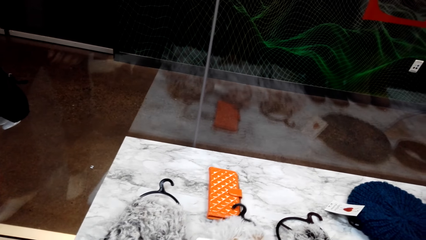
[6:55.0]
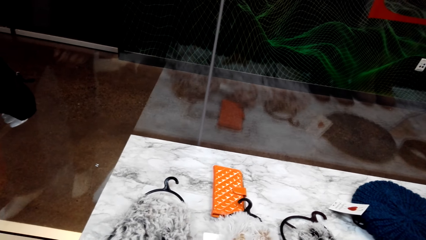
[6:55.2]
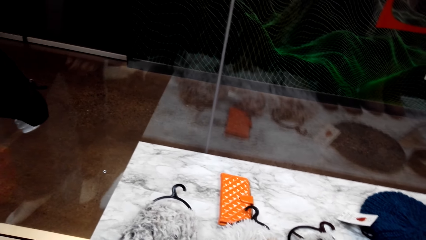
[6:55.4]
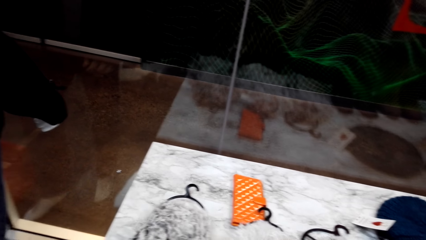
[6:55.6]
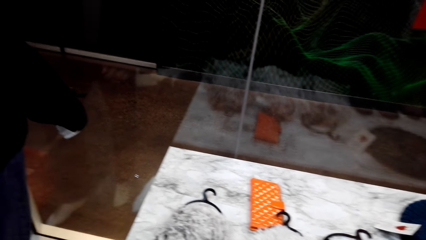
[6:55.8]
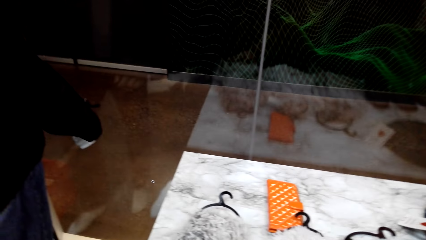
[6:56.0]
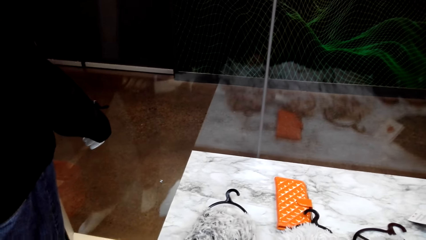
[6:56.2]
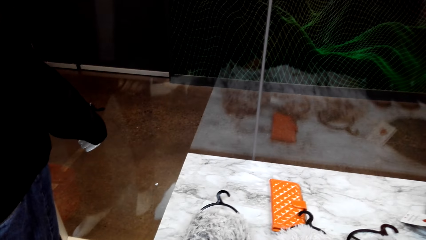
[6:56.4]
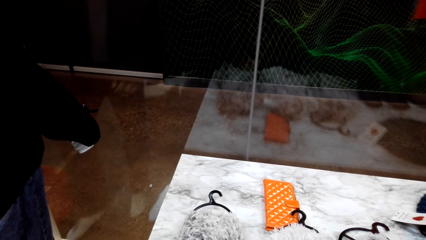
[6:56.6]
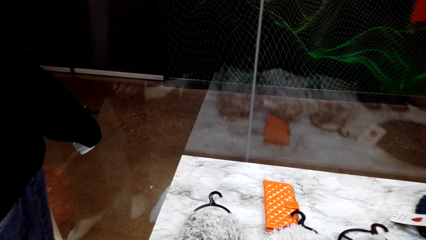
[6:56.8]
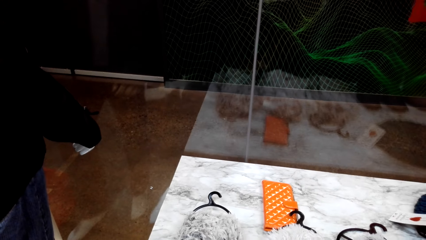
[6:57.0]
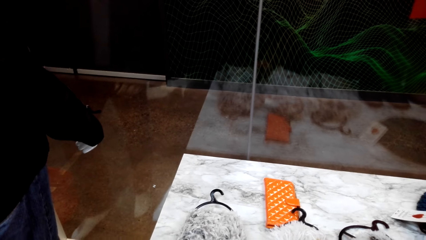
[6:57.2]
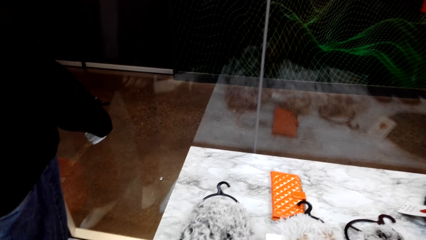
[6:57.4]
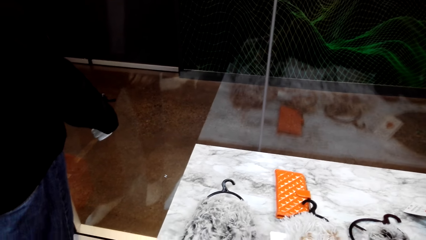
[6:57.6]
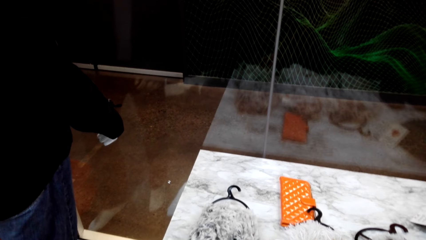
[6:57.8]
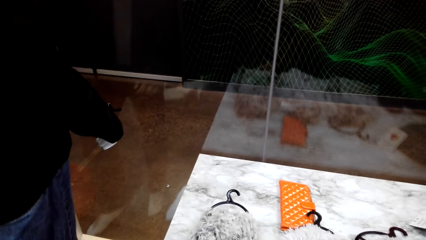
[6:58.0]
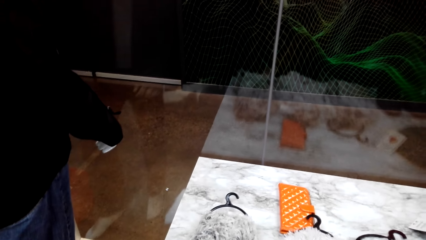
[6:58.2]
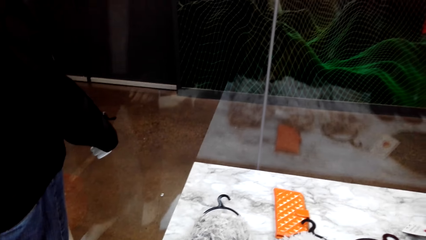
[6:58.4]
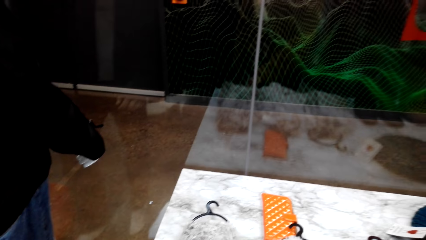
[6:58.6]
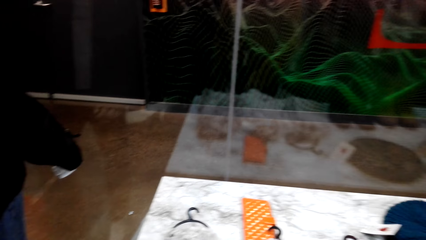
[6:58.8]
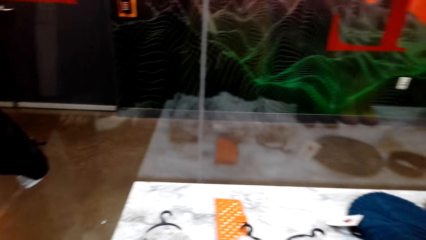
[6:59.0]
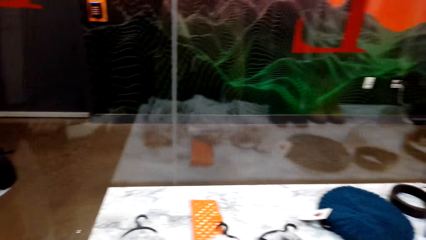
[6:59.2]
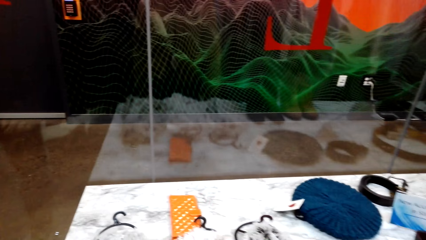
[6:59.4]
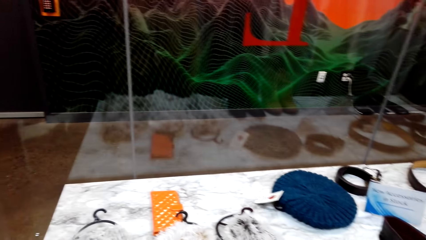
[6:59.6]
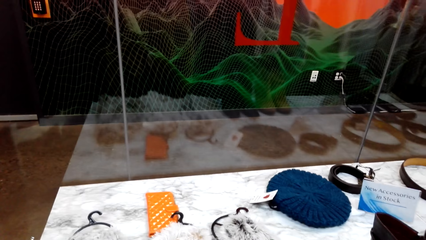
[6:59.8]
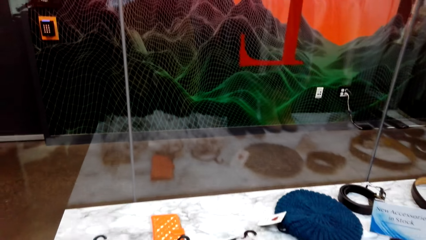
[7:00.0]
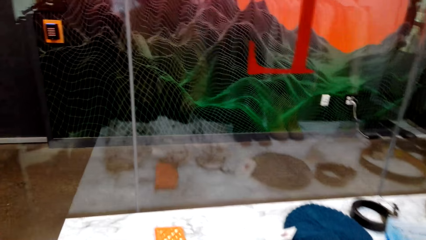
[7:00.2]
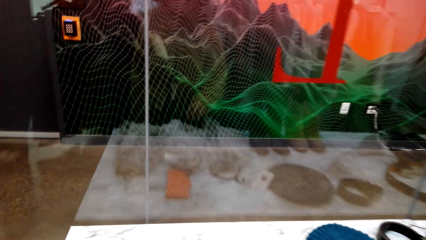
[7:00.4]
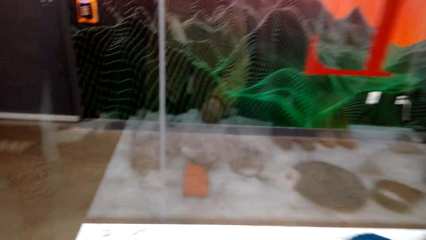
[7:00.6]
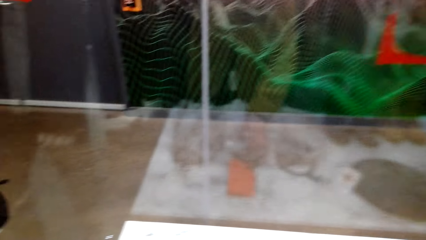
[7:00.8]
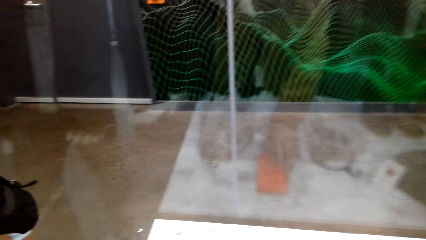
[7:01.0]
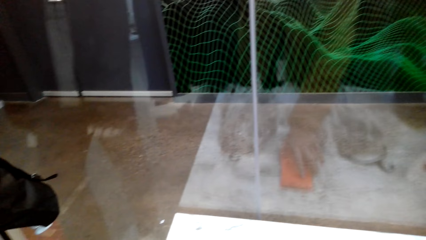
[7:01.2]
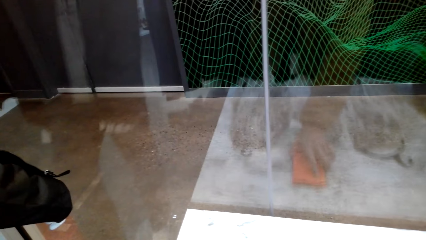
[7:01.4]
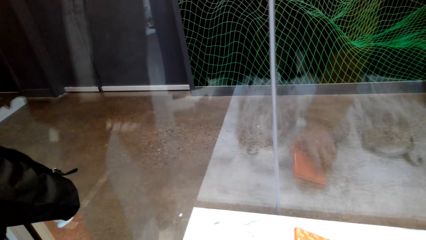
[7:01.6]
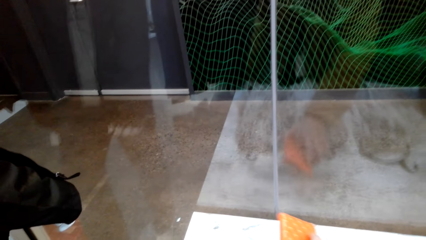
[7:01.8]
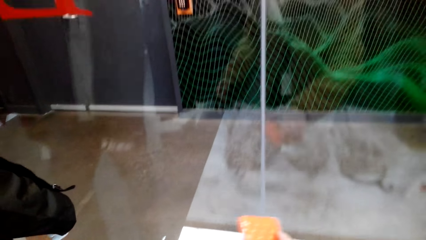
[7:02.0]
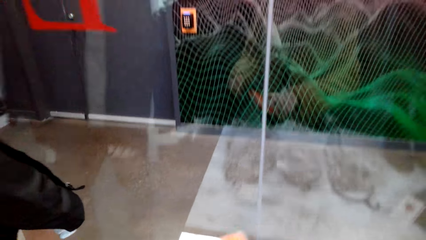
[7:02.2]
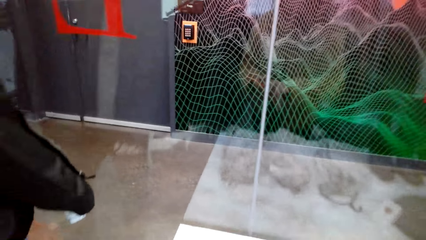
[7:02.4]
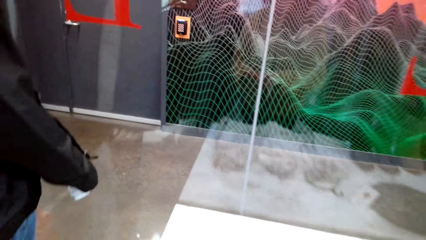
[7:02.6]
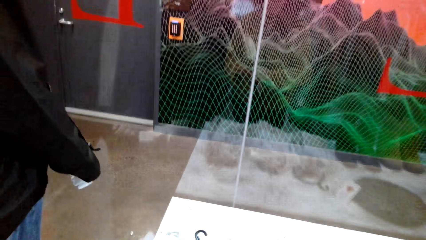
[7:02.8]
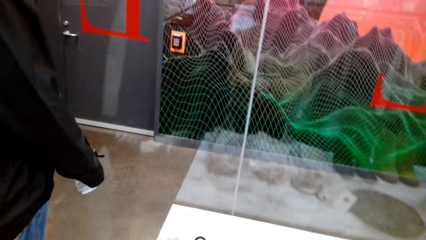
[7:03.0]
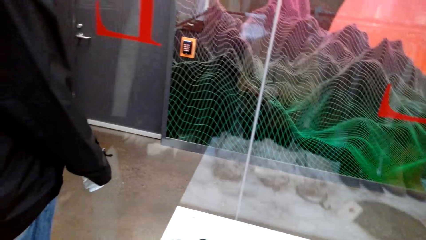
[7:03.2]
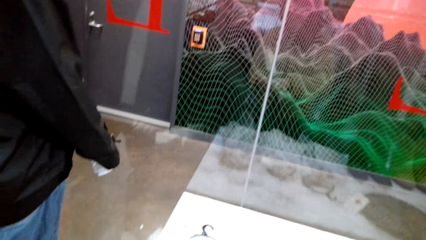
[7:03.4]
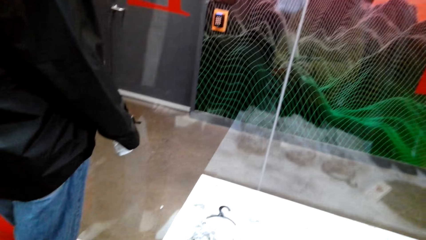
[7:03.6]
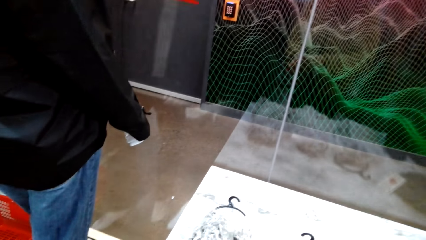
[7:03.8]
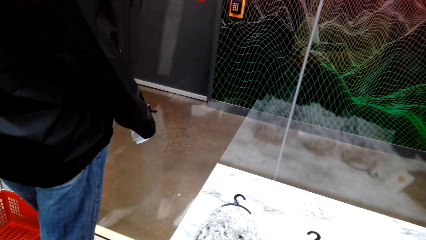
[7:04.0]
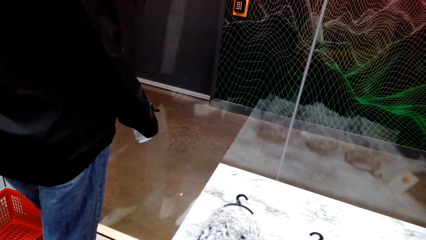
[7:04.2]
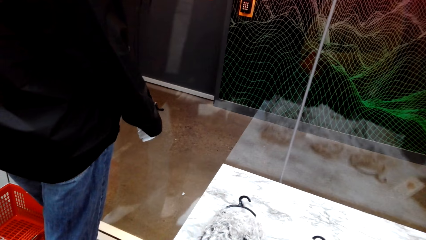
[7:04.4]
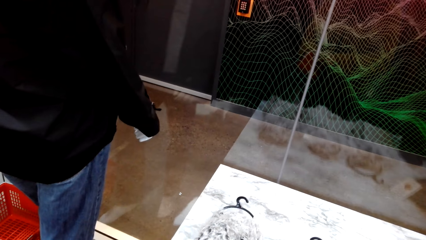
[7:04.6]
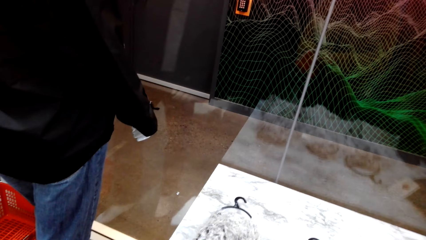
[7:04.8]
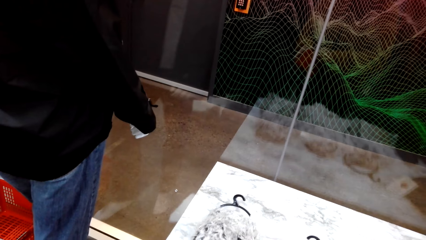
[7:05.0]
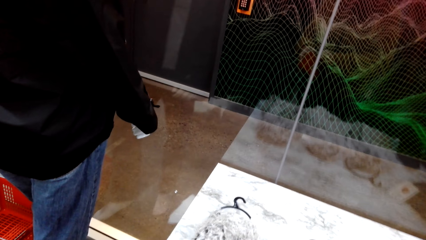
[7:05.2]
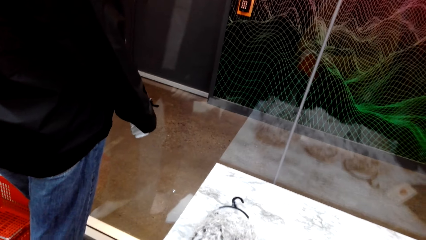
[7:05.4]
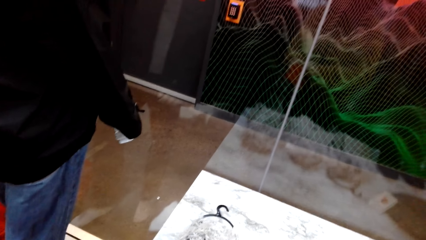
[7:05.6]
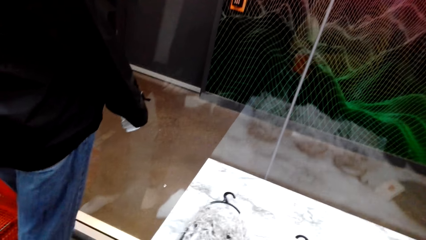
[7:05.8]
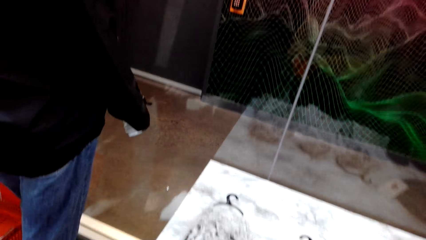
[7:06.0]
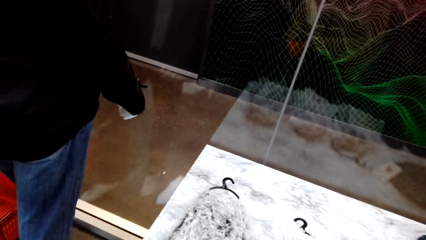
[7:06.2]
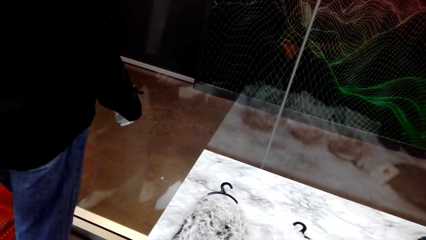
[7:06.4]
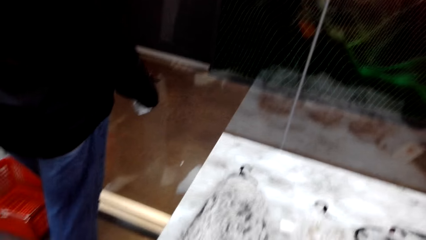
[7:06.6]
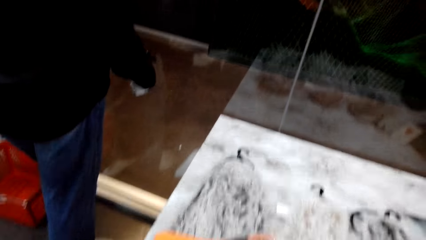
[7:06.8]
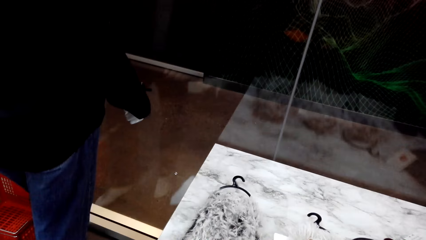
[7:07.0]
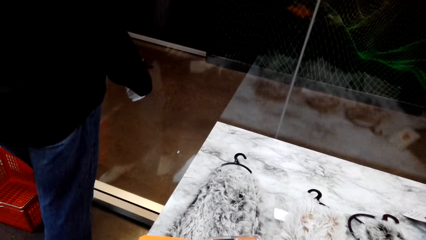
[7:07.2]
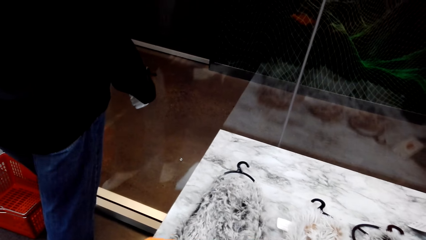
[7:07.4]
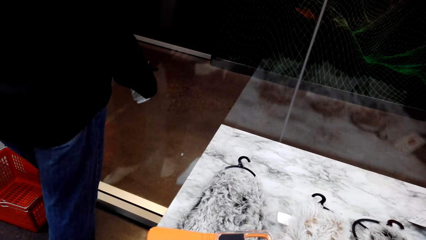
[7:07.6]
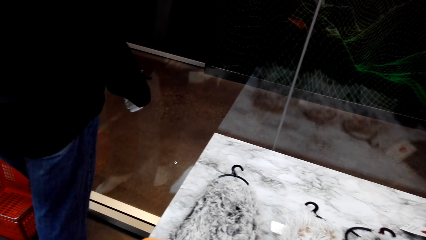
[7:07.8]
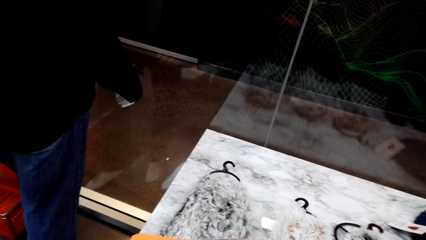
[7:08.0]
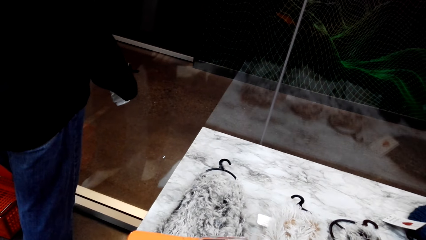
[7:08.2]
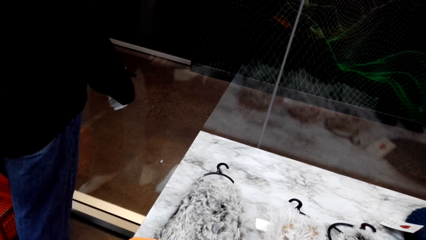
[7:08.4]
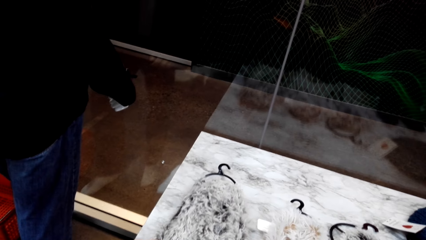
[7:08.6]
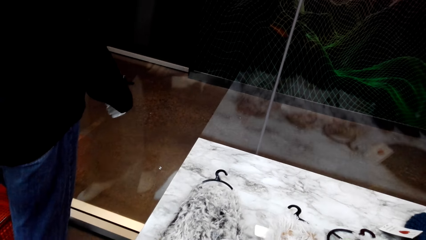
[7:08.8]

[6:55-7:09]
The camera wearer picks up the wallet or pouch. They stare at the wall. They hold the pouch with both hands. They talk to a man.

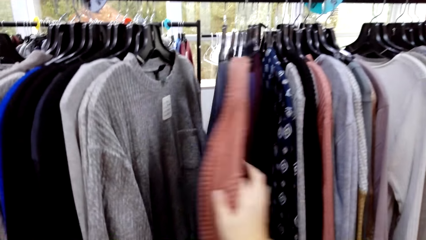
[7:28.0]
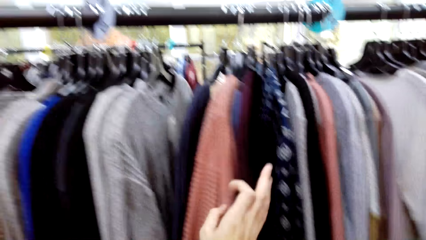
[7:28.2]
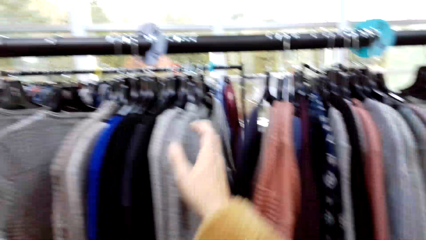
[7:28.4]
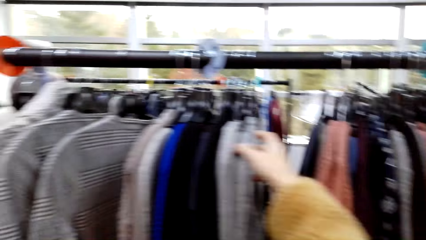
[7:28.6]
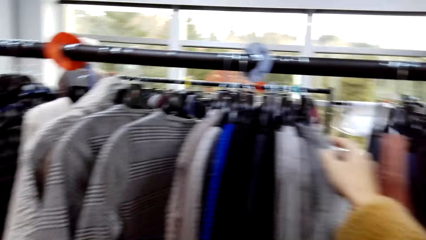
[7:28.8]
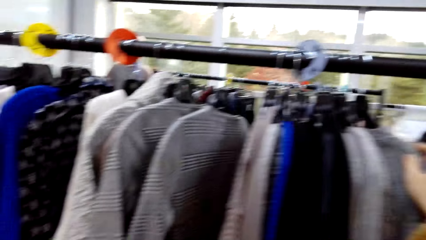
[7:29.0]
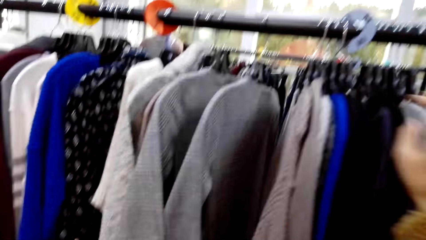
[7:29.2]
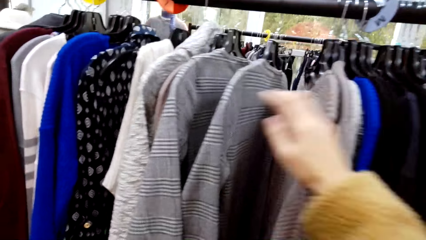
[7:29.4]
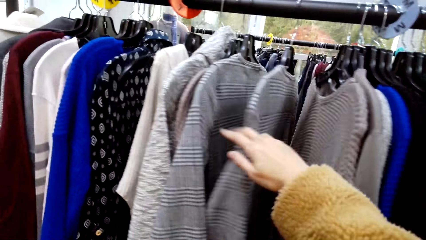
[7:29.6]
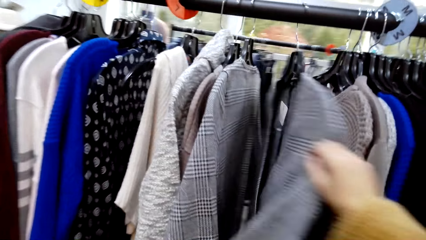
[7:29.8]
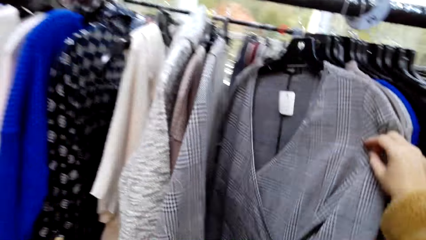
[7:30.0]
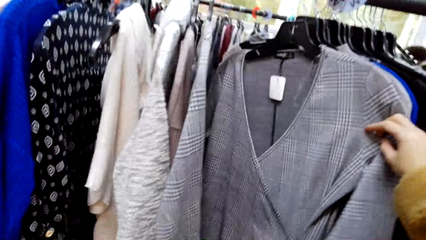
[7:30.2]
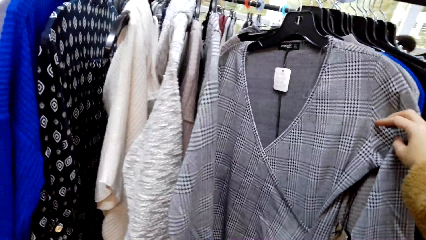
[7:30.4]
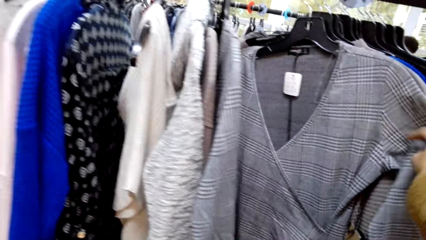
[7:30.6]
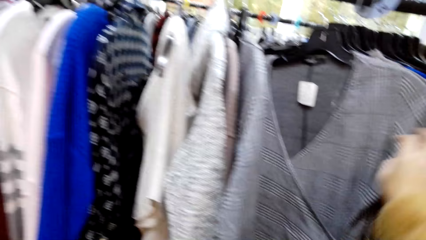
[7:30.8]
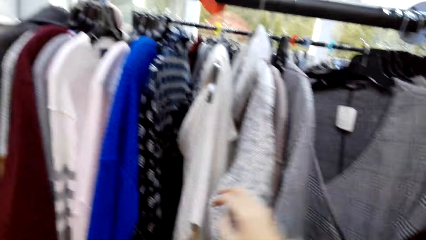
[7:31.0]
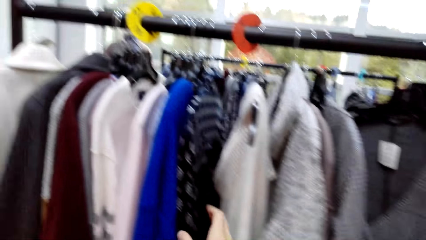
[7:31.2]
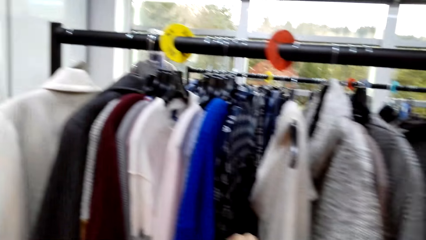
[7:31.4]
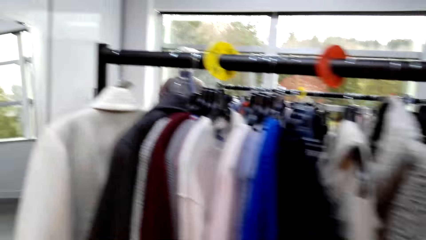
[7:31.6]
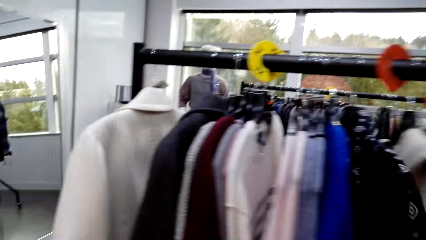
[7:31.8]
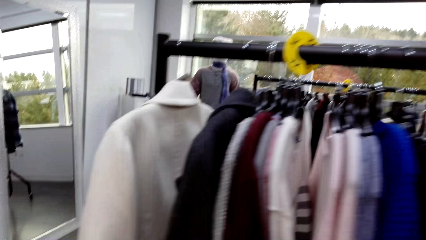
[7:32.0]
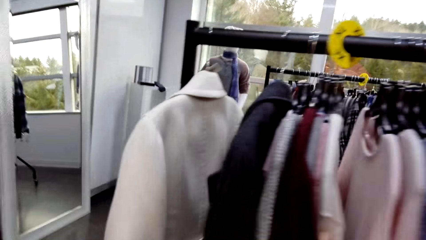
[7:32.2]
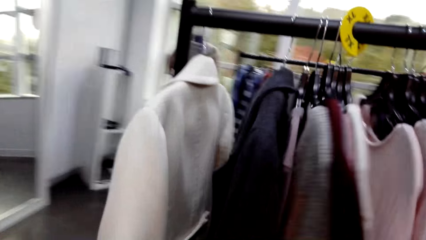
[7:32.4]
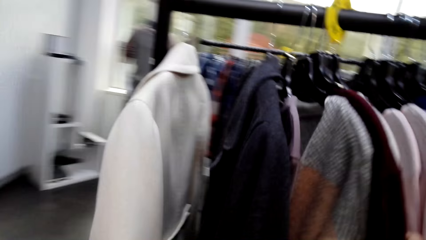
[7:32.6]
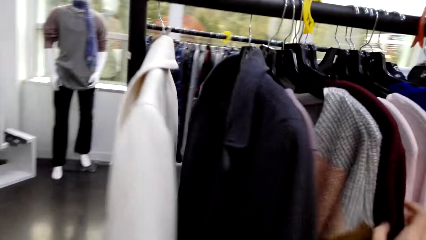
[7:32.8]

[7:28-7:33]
The camera wearer looks at the cloth. They move to the wall.
